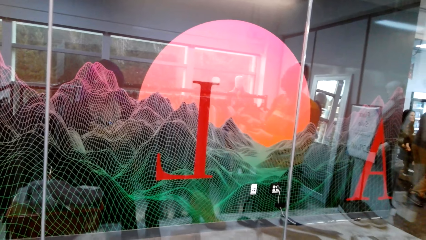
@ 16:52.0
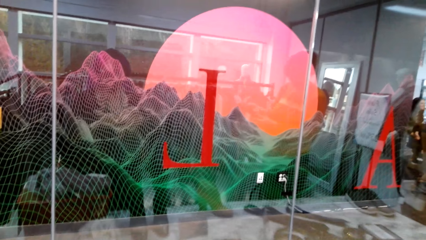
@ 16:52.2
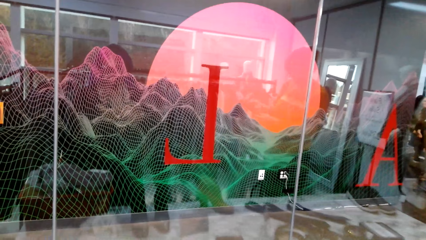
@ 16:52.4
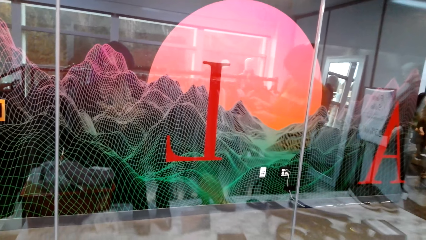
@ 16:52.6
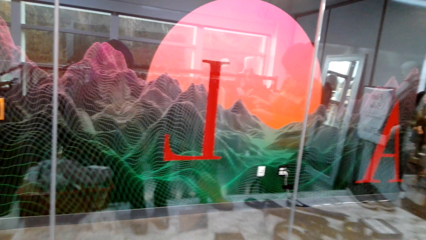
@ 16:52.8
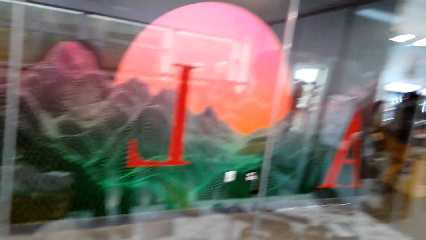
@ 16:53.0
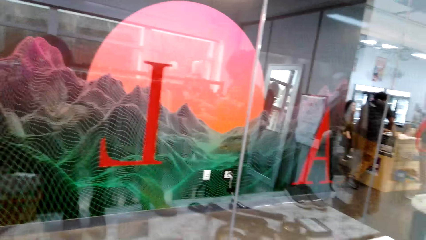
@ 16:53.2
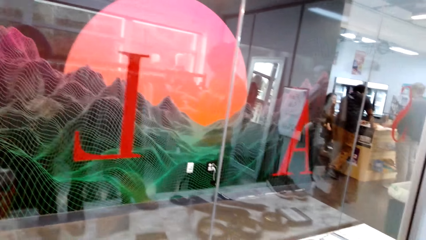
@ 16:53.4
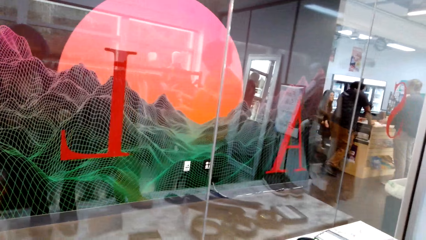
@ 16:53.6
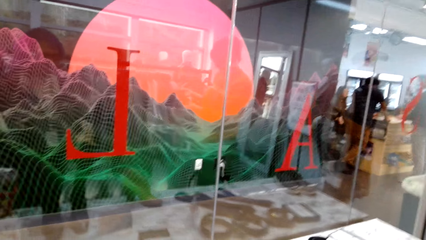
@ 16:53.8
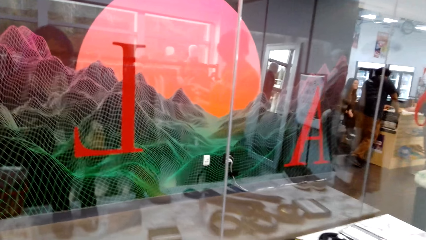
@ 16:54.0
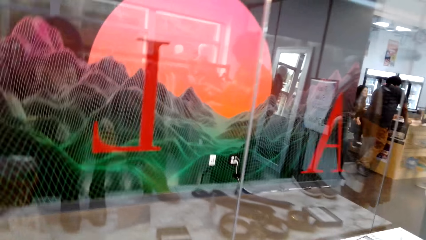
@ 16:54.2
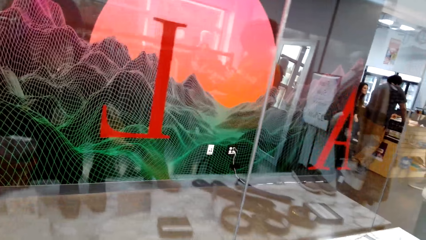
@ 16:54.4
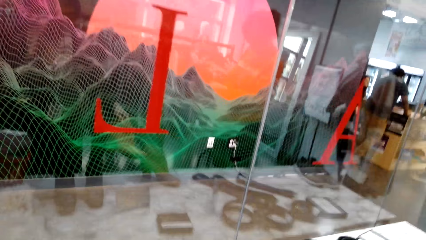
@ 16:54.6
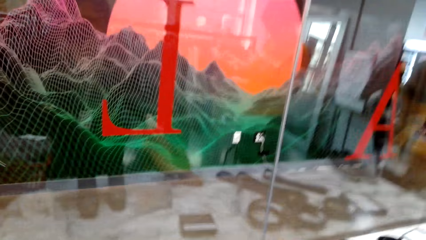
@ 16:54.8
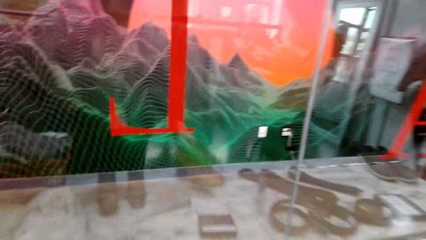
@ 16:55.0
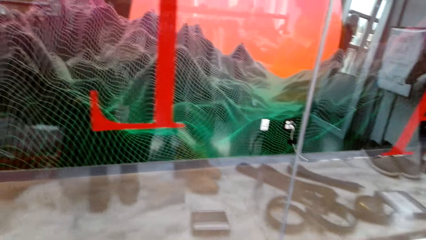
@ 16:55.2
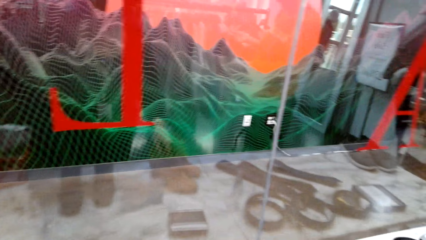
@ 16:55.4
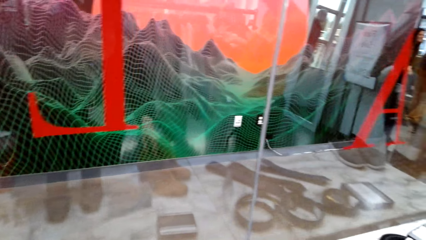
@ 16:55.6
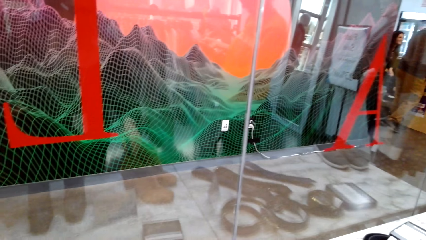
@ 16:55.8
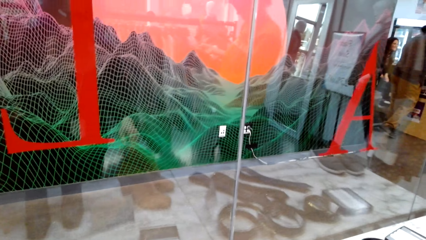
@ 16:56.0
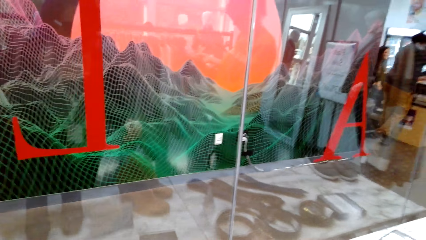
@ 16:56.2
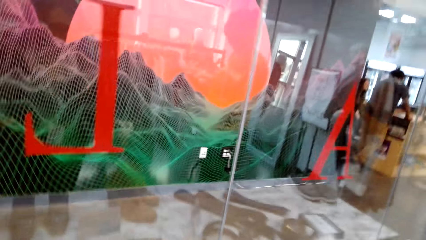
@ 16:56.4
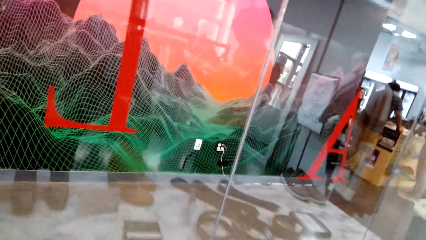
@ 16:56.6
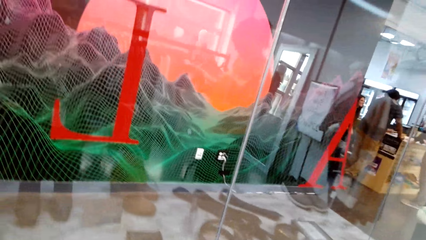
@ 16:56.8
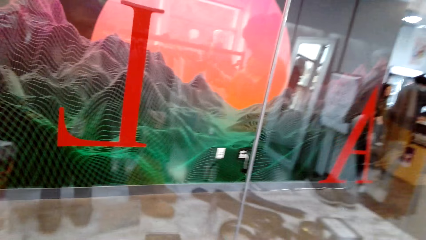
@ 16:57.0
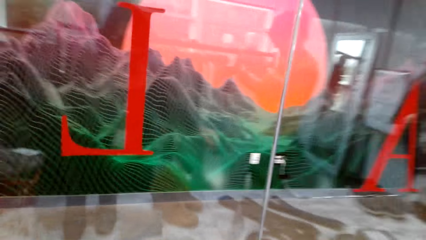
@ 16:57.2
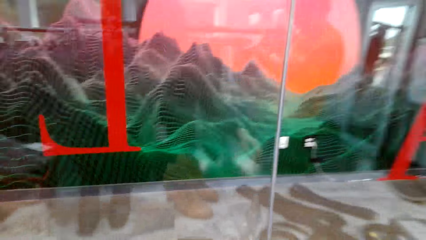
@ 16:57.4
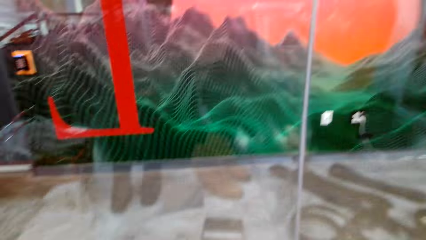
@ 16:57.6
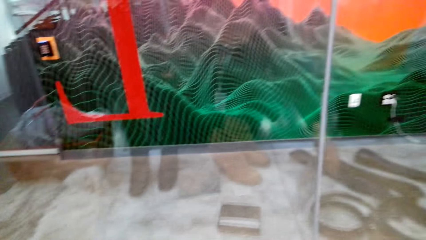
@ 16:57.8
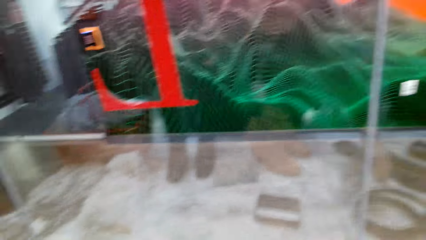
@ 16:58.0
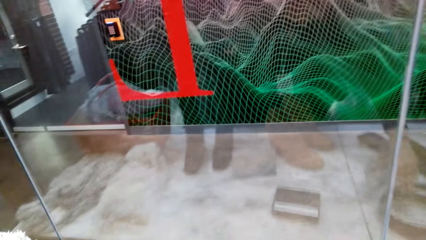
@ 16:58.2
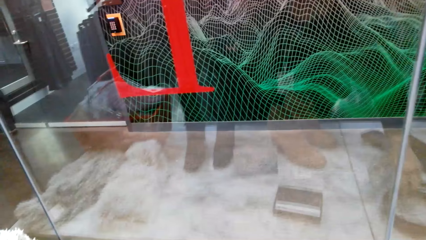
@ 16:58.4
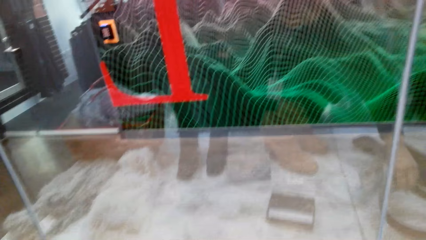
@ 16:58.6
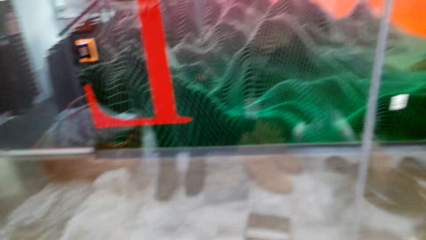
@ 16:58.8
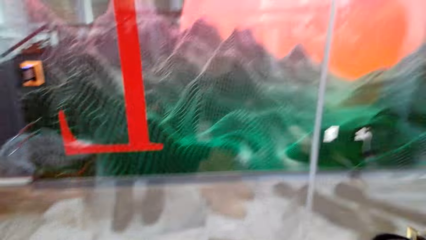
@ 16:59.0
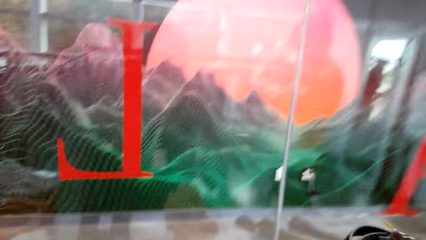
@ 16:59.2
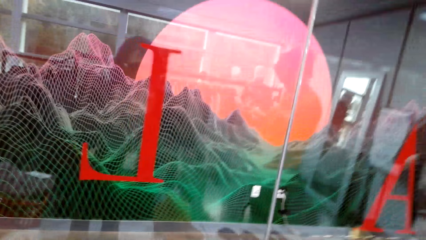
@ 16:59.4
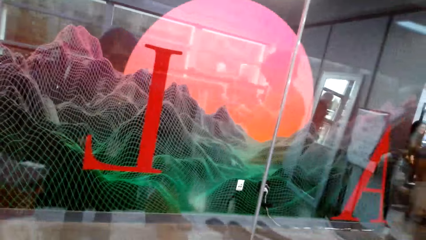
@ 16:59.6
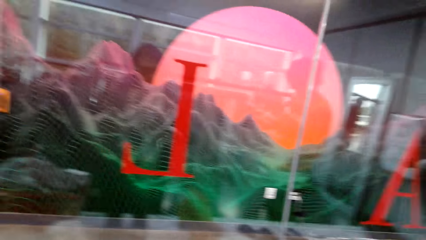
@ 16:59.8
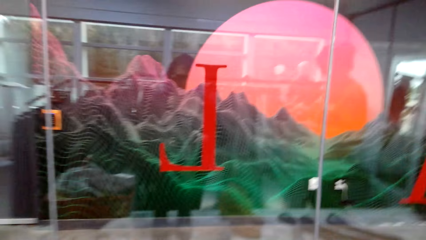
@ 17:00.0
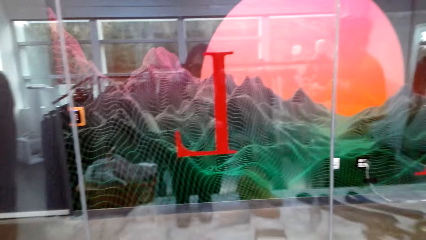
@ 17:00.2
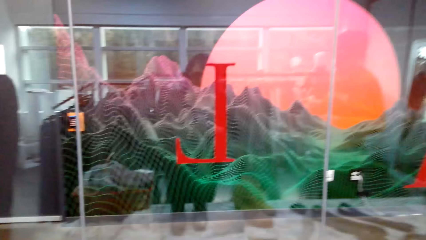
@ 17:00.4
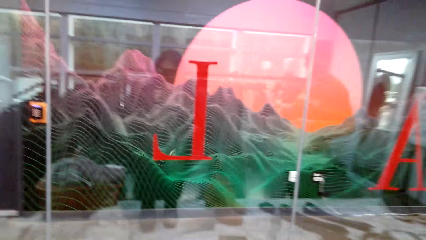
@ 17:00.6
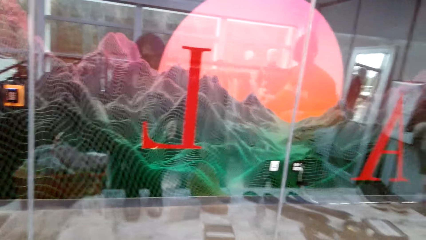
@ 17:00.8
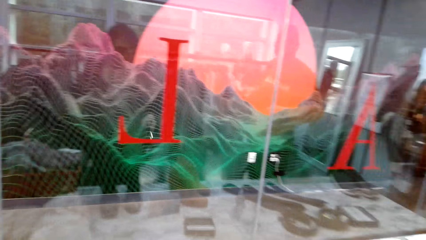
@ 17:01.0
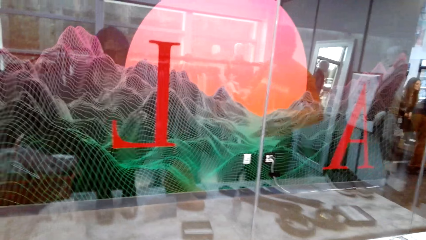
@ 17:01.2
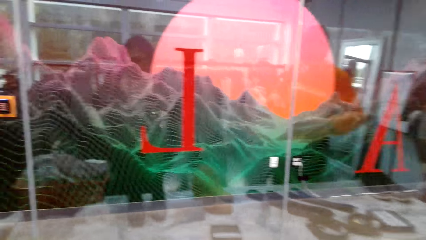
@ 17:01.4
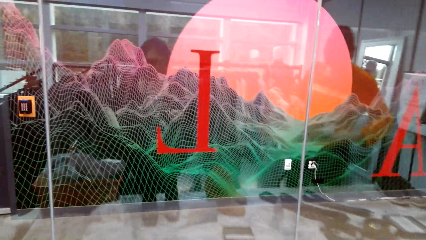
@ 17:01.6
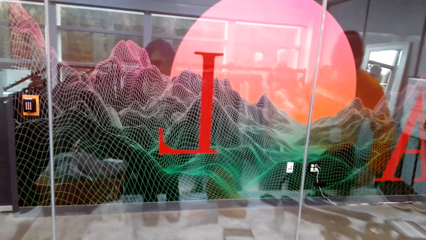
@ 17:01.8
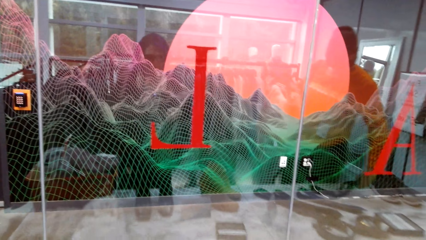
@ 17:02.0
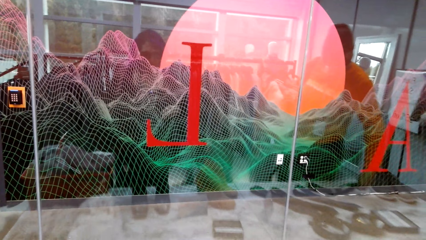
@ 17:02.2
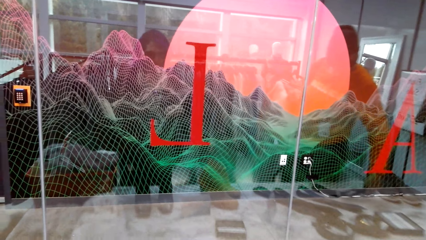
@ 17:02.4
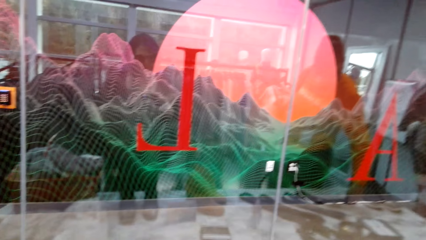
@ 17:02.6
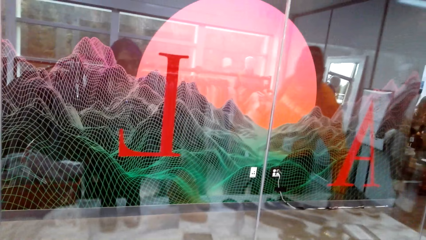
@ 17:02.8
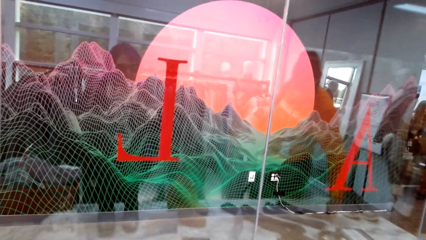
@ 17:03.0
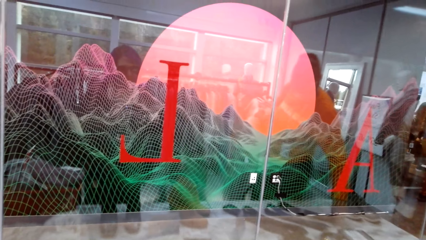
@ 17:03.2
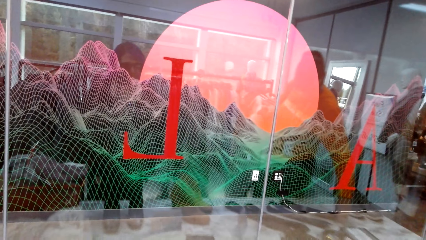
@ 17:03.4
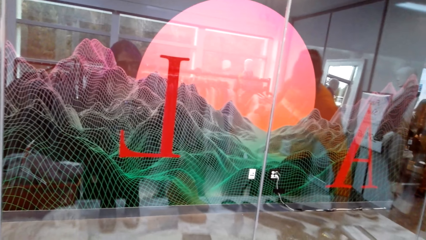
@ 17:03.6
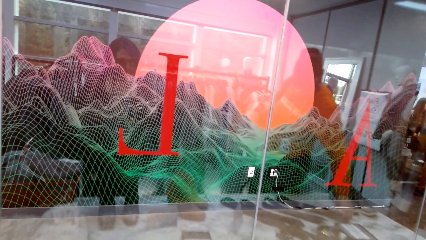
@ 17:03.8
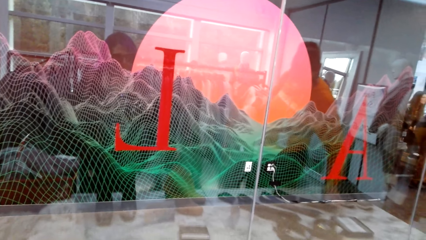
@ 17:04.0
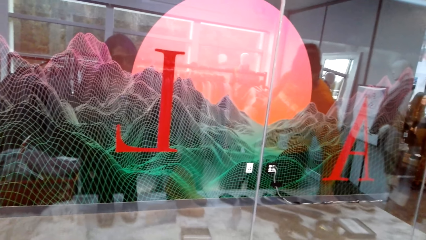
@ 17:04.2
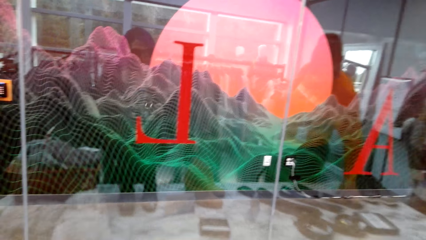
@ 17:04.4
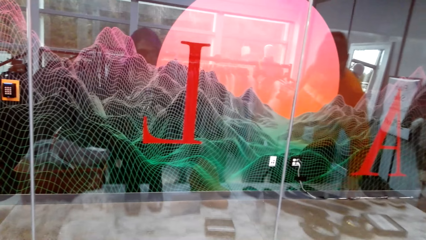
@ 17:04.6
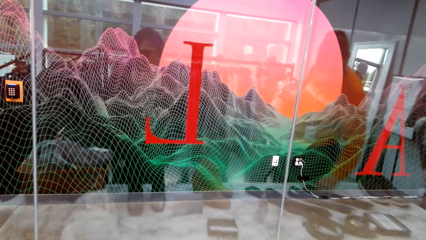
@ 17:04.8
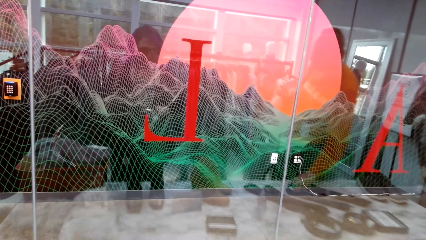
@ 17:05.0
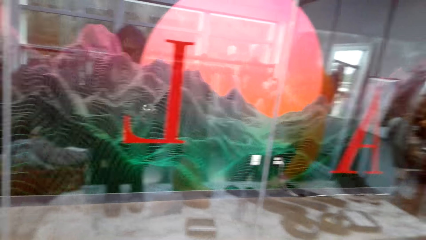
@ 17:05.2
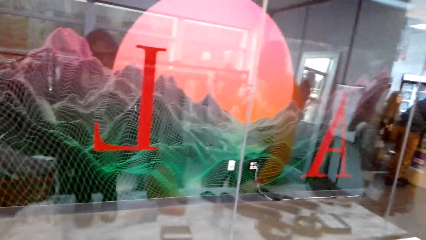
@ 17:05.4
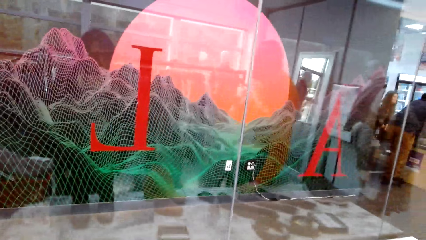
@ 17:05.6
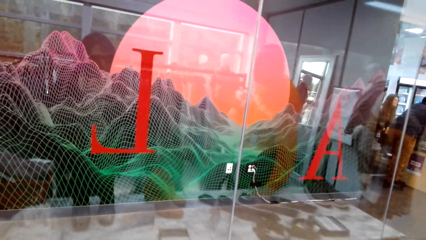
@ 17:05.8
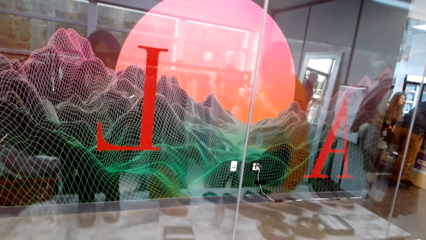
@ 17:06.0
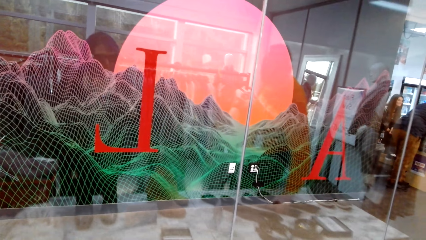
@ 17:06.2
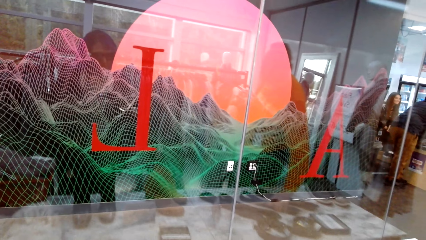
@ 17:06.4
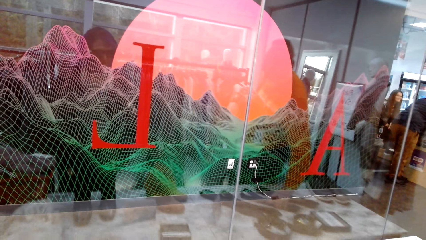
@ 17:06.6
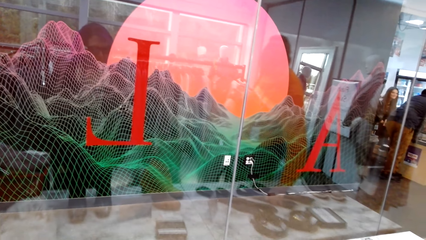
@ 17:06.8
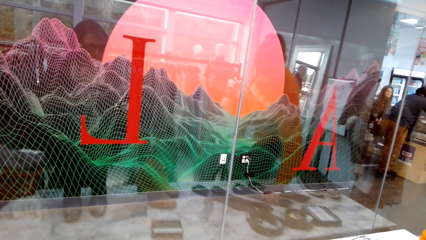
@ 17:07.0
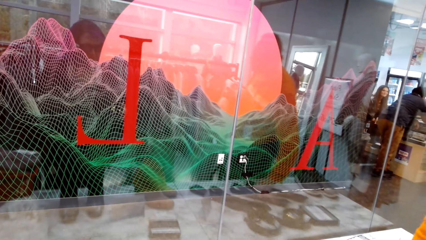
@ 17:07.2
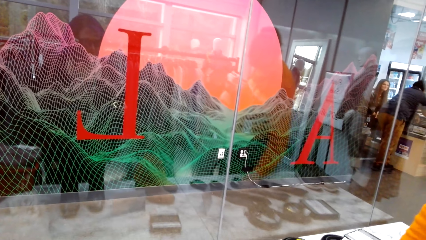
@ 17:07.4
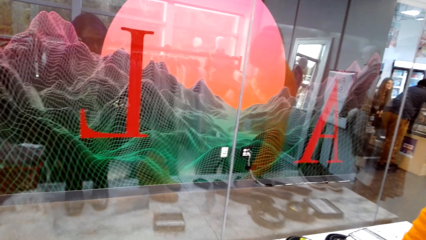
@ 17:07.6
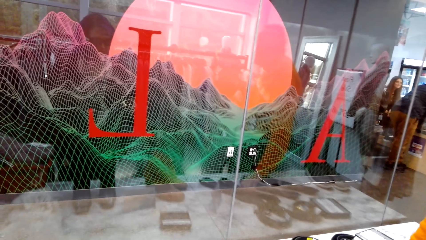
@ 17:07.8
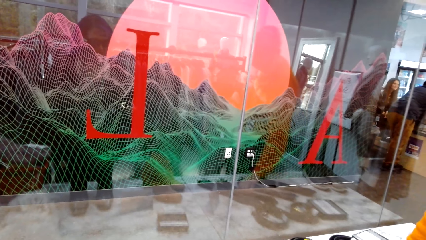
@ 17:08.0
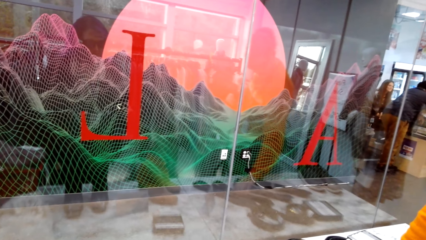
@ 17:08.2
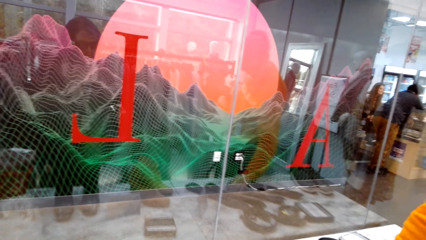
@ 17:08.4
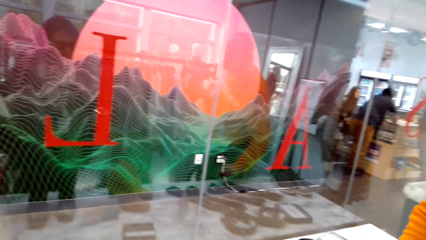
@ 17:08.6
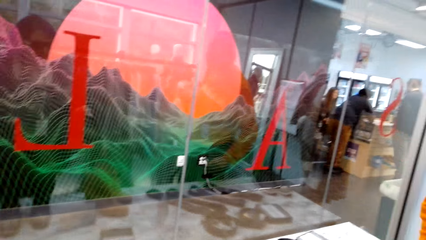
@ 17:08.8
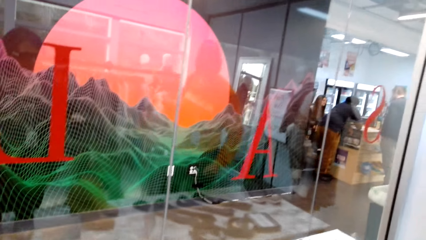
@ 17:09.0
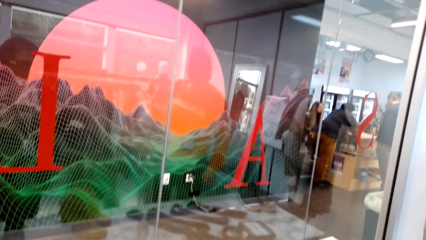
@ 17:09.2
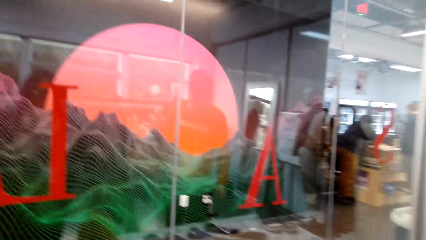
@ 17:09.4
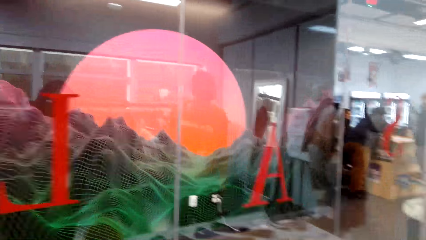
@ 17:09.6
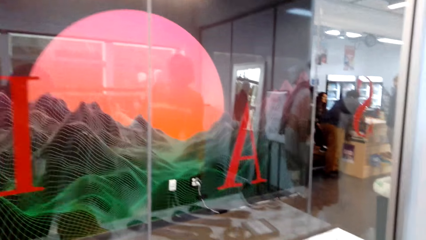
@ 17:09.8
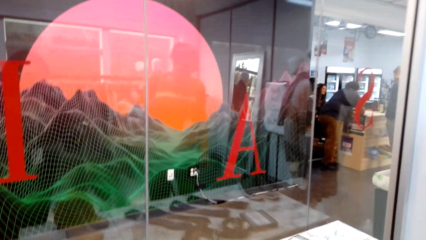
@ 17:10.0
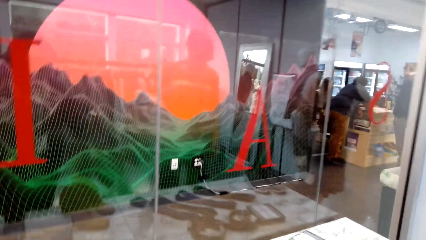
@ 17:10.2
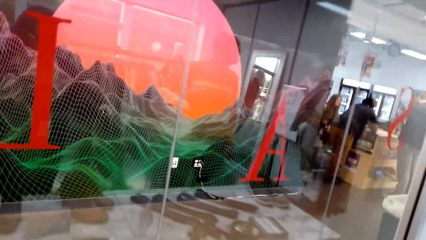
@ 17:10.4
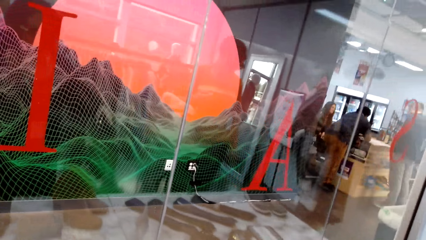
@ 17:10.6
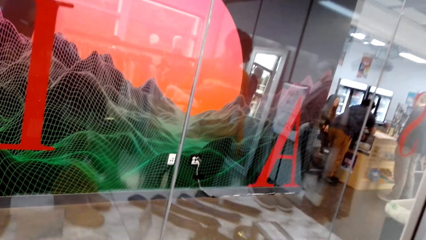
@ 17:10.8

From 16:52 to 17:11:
A woman speaks to the camera wearer. The camera wearer speaks to the woman. The woman speaks to the camera wearer. The camera wearer speaks to the woman.
